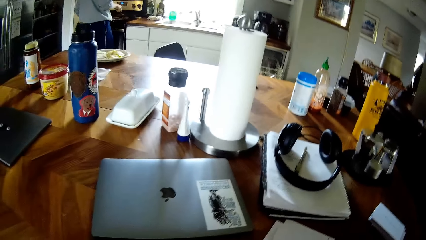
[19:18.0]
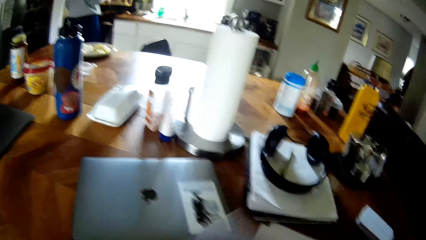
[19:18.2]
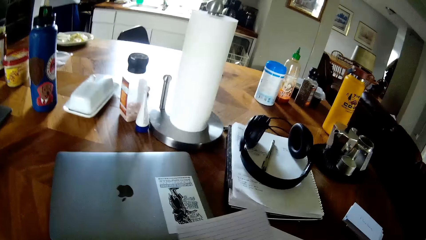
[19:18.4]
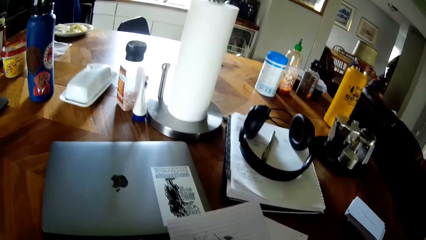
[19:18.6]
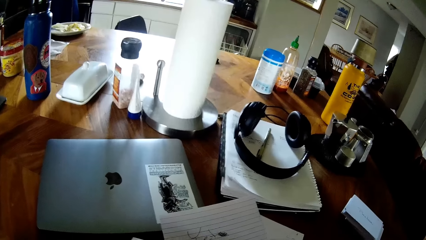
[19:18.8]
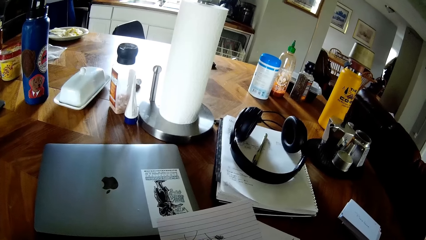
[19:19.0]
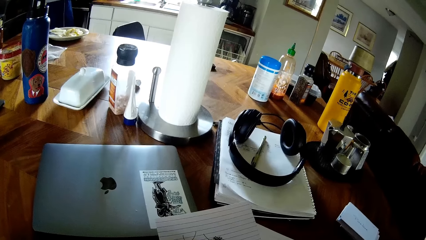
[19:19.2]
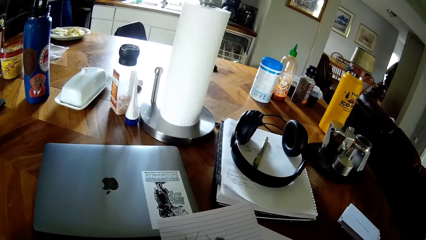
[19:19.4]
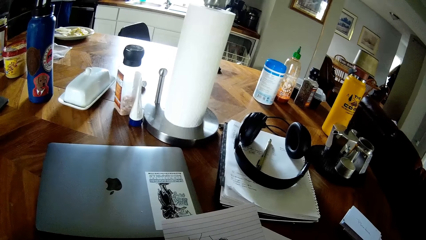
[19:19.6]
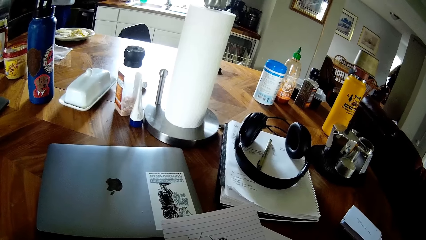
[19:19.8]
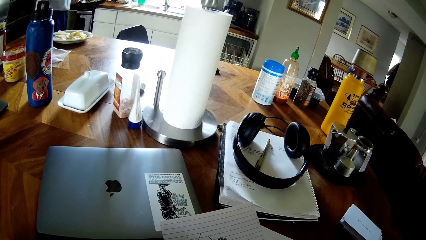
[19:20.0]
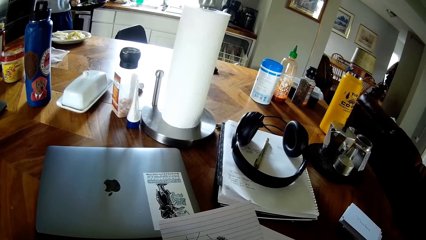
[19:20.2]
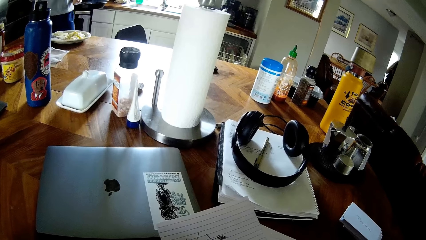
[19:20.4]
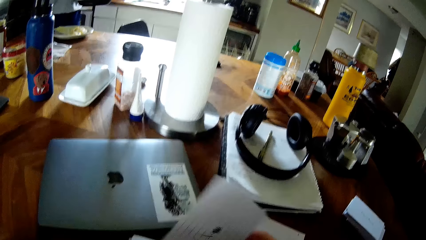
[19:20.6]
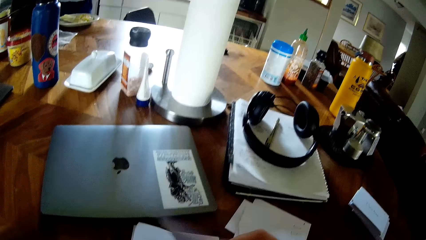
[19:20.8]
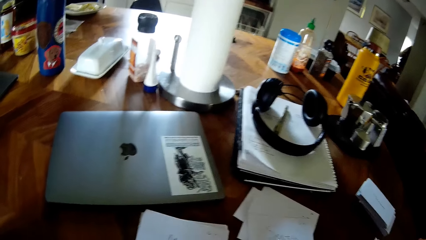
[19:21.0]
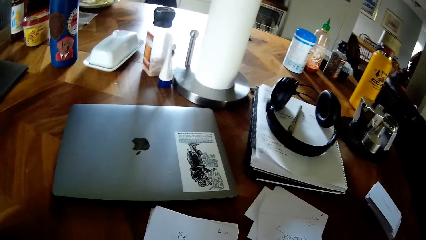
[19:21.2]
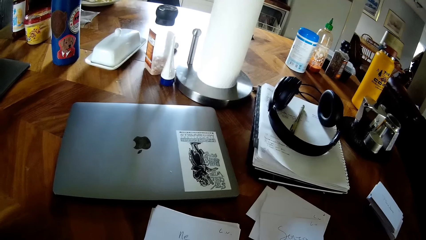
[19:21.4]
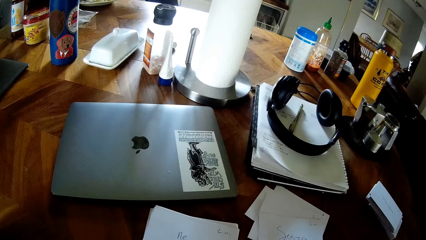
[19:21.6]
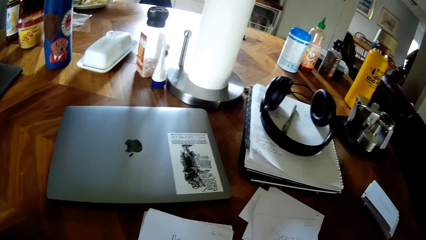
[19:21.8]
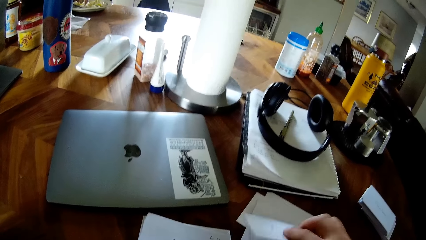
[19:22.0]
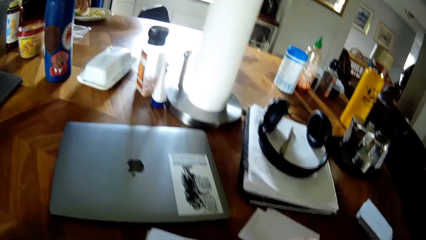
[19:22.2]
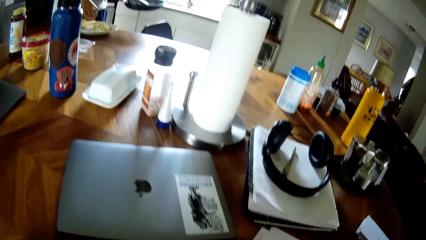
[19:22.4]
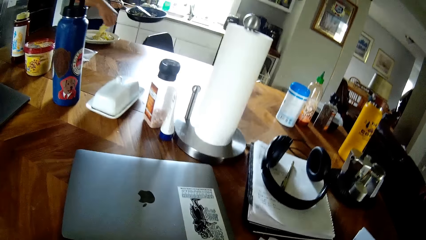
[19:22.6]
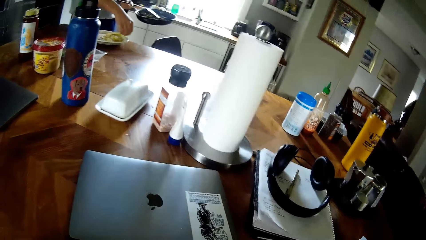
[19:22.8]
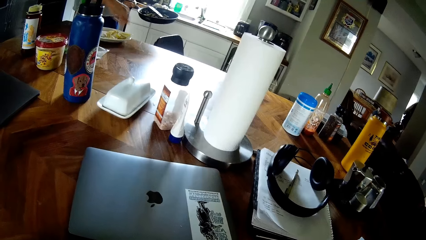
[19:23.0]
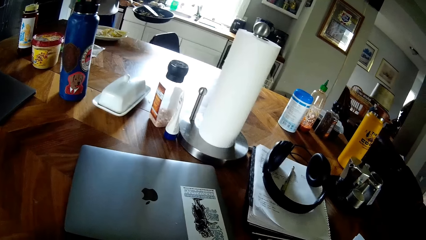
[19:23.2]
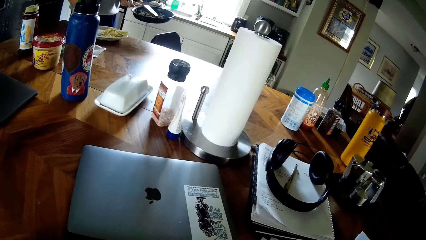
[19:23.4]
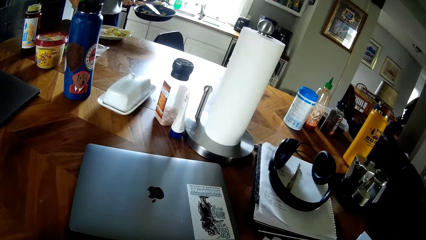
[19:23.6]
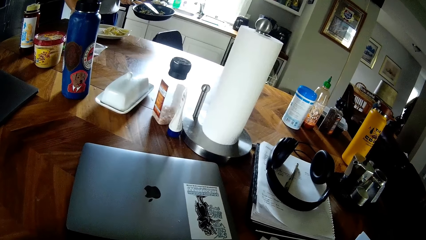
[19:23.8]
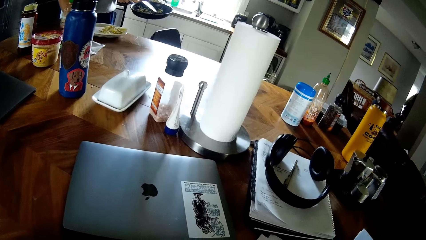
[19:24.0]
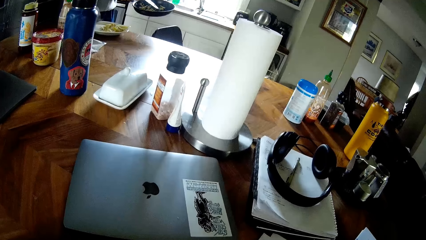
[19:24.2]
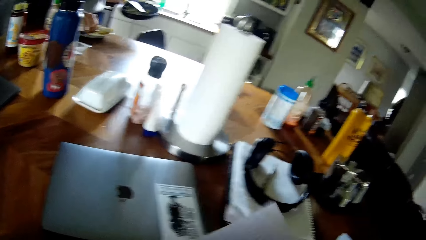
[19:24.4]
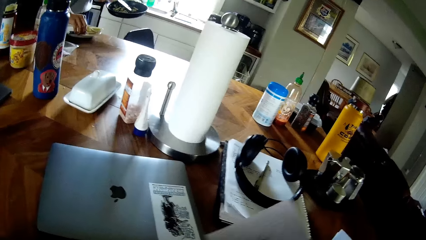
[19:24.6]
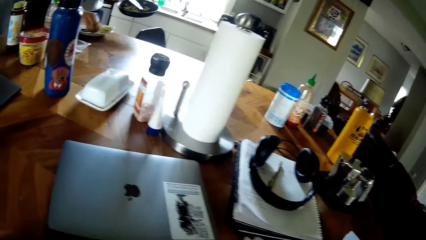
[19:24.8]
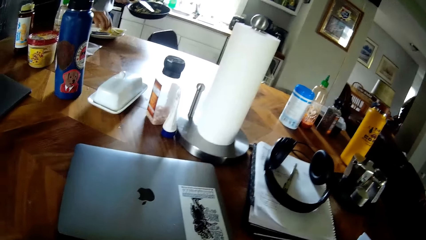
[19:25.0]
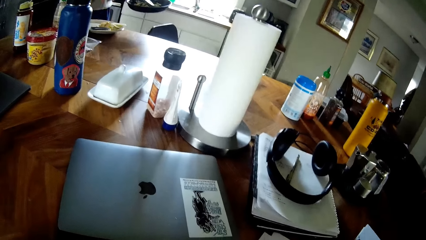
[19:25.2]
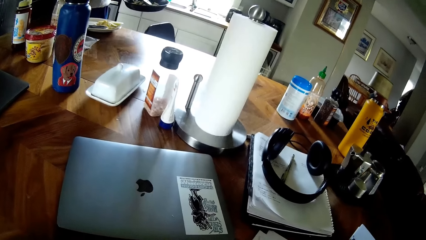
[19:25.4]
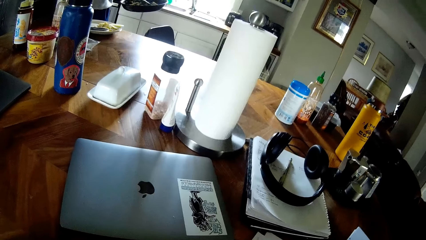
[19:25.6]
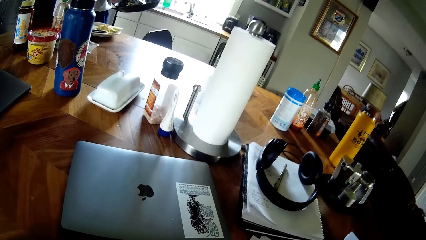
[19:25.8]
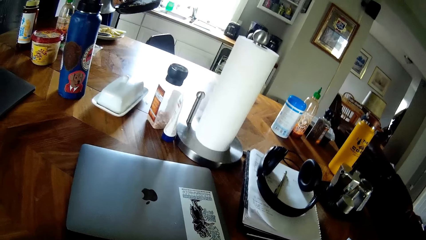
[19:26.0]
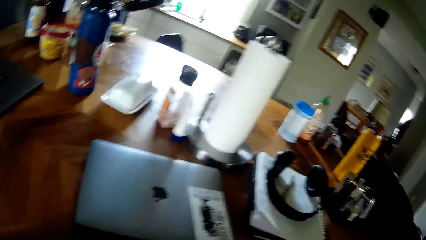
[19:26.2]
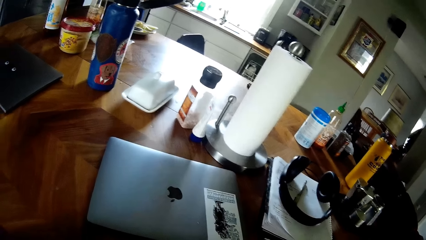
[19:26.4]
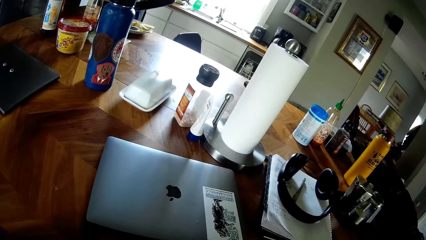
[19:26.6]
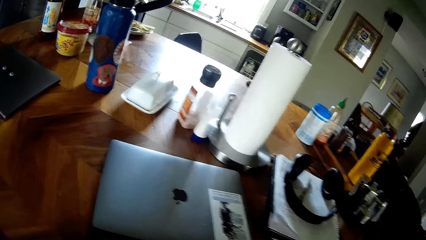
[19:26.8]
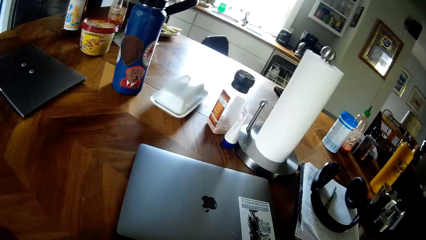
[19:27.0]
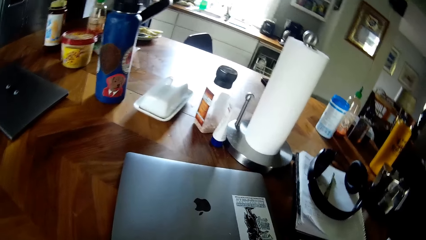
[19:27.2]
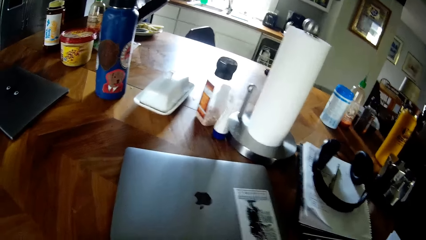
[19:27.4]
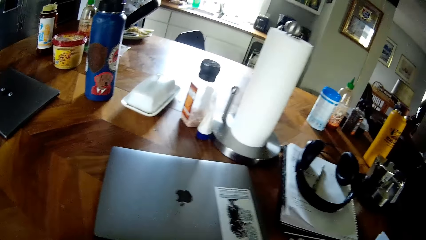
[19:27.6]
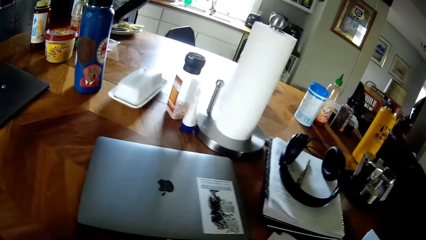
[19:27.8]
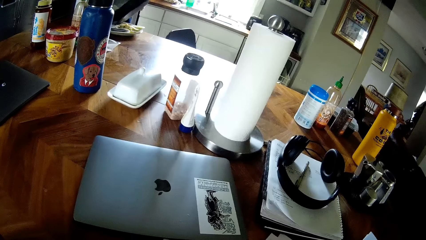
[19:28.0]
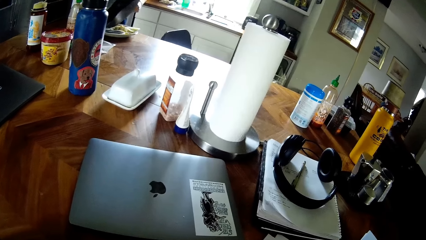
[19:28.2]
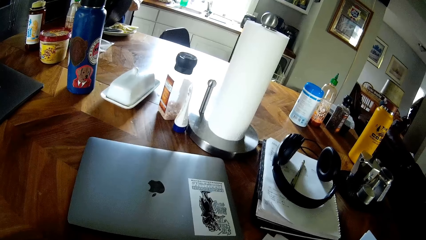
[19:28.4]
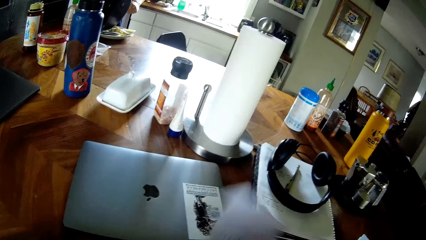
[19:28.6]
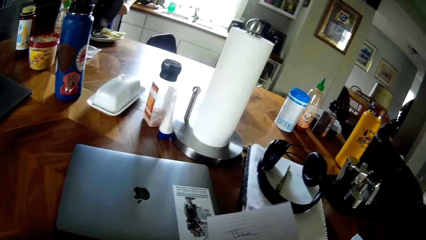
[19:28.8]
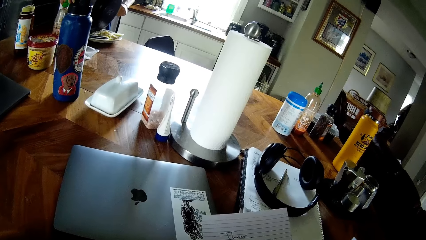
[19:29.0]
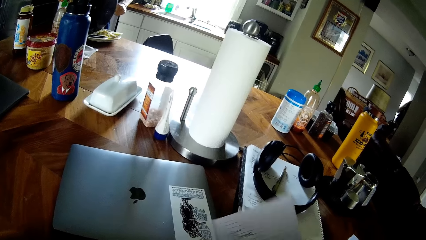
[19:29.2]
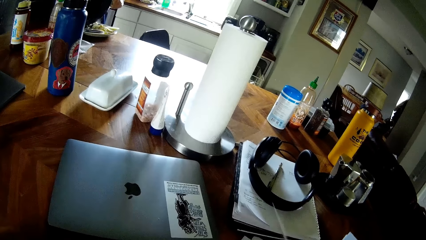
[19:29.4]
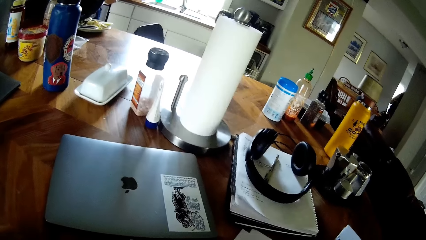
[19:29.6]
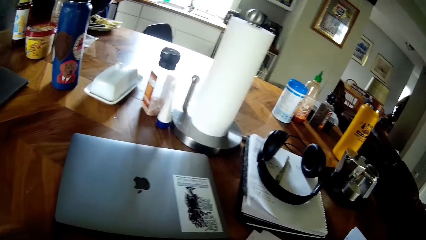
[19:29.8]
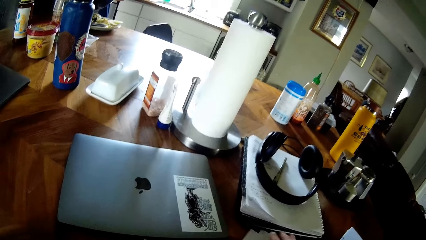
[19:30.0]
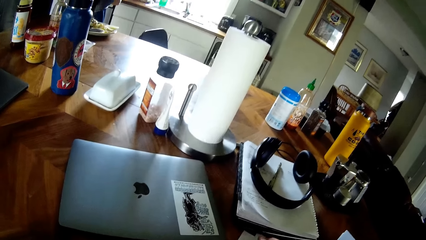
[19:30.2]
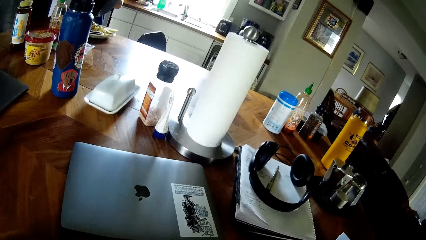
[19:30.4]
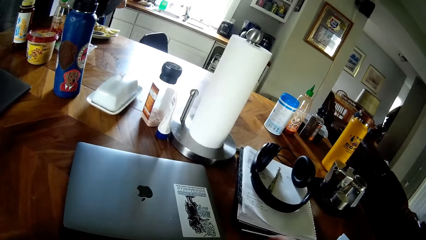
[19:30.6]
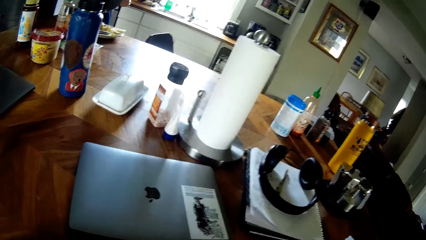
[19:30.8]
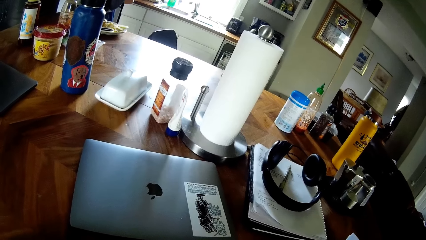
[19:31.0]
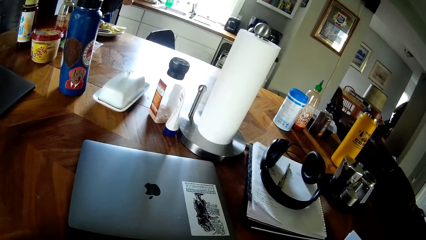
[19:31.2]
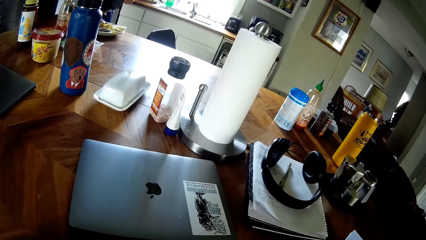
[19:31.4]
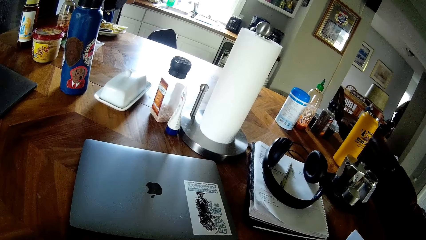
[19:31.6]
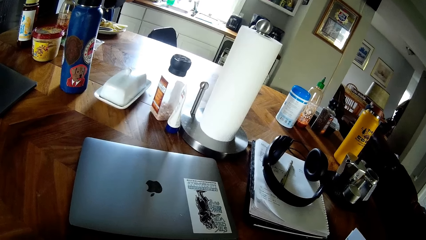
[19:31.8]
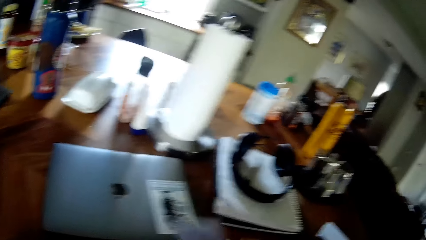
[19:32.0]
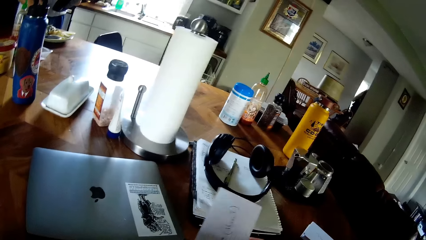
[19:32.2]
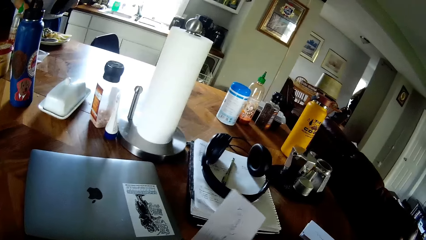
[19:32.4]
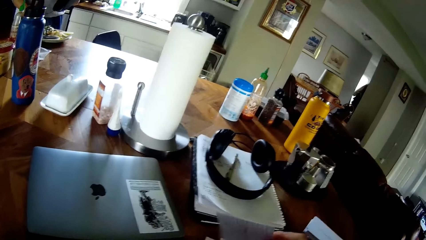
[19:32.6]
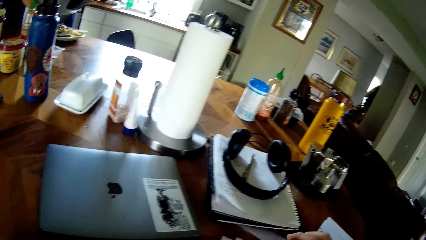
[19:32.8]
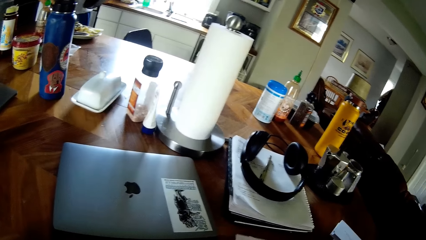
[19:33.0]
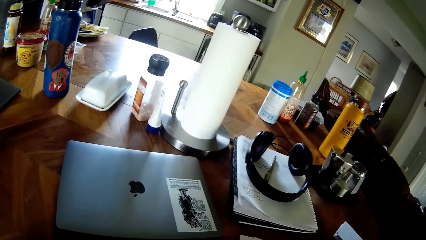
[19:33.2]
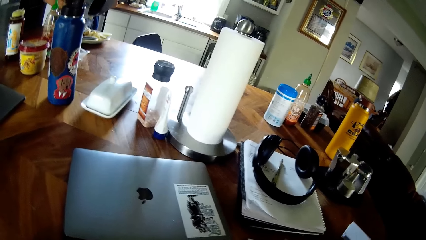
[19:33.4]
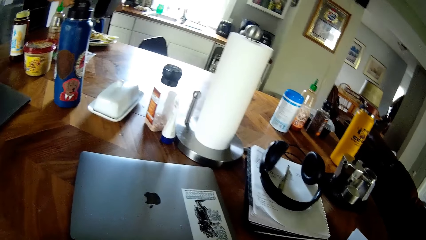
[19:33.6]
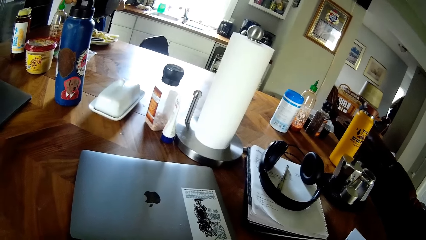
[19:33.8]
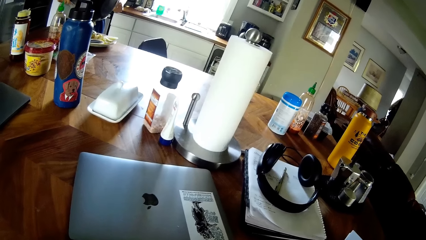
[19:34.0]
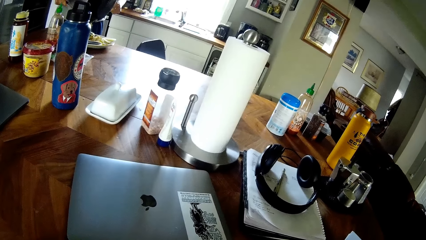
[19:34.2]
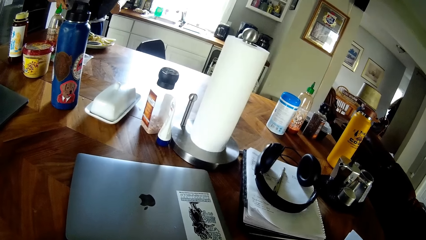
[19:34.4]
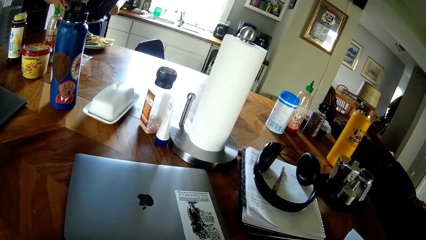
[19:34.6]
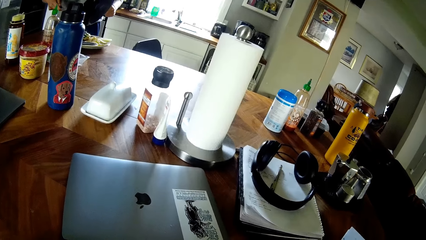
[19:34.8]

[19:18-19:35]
The camera wearer reads papers. A man moves with the pot of food to the table. The man arranges some food pieces on a plate with his right hand. The man pours the food from the pot into the plate with the spatula.
